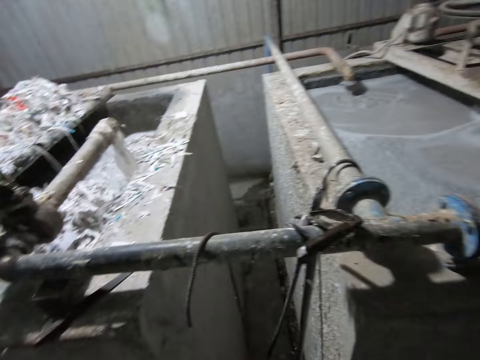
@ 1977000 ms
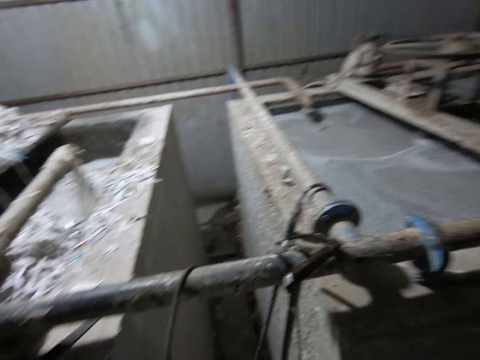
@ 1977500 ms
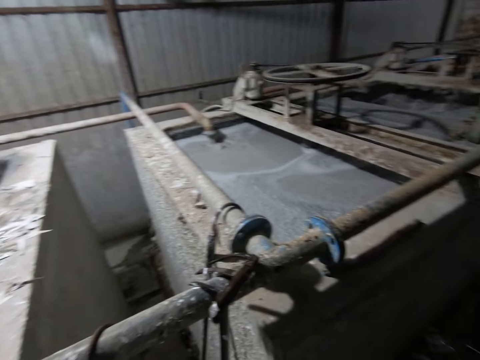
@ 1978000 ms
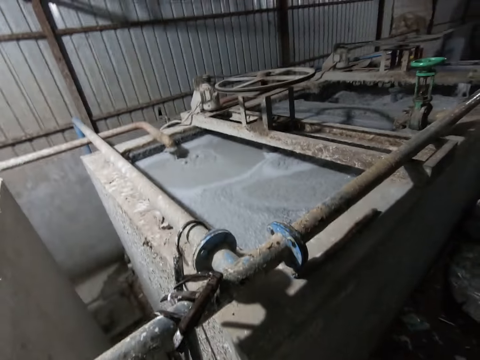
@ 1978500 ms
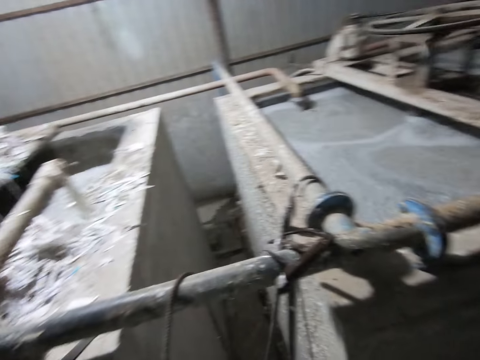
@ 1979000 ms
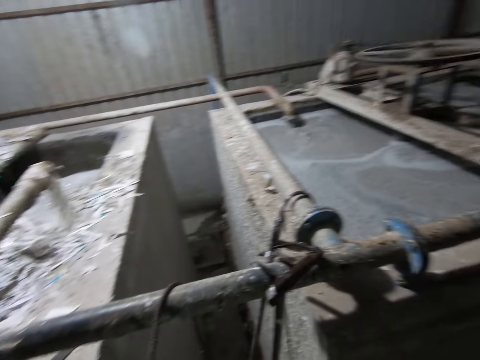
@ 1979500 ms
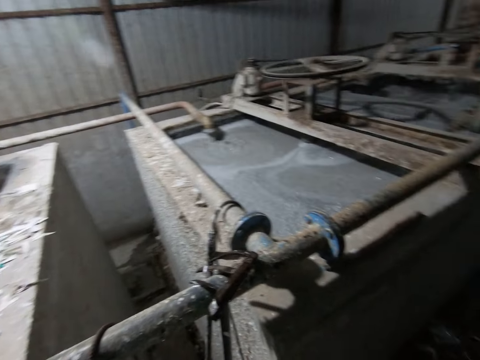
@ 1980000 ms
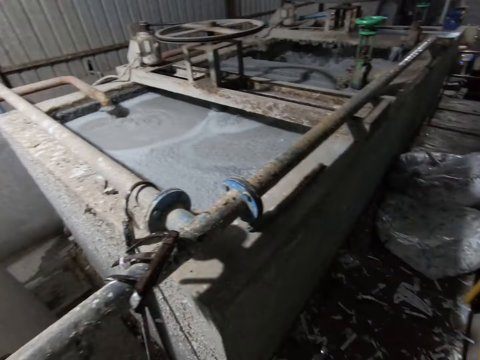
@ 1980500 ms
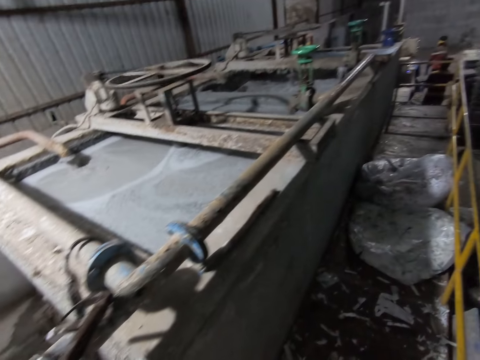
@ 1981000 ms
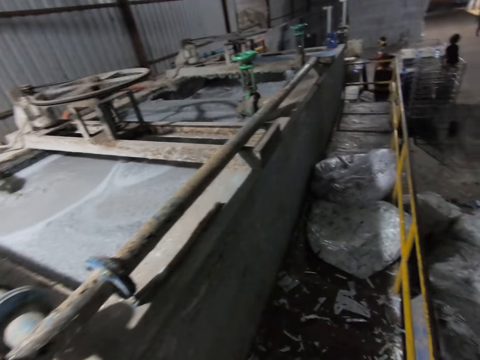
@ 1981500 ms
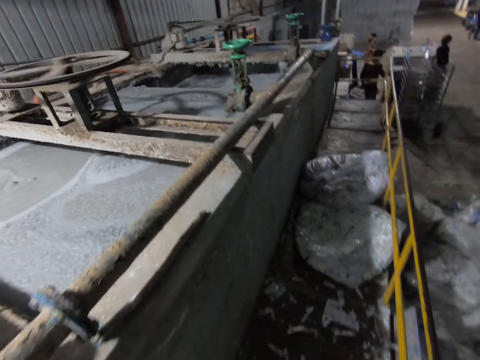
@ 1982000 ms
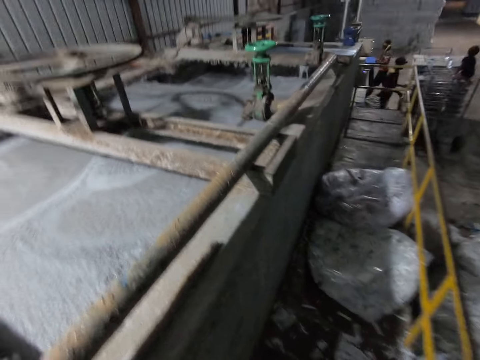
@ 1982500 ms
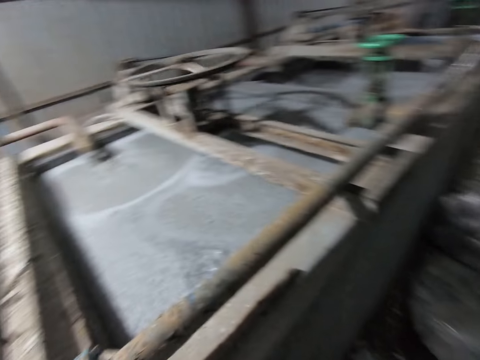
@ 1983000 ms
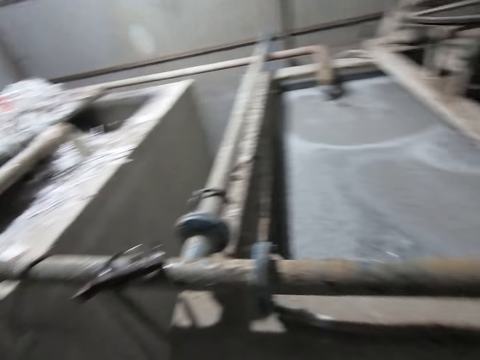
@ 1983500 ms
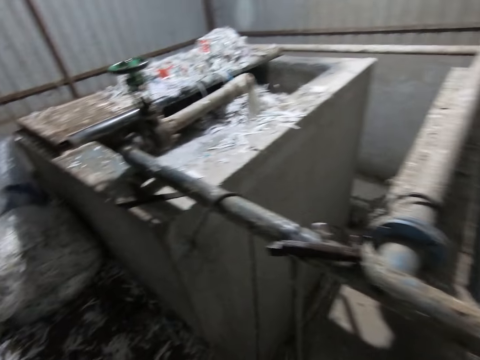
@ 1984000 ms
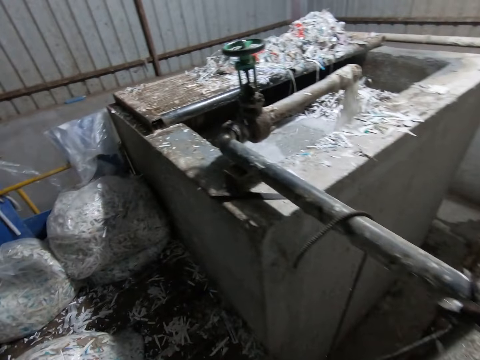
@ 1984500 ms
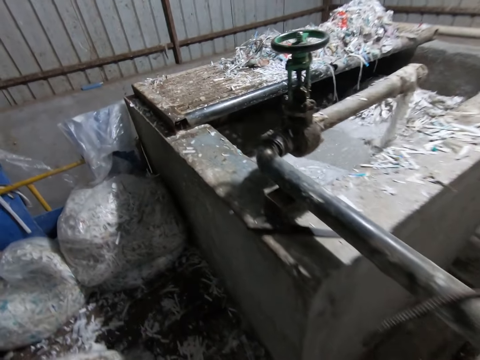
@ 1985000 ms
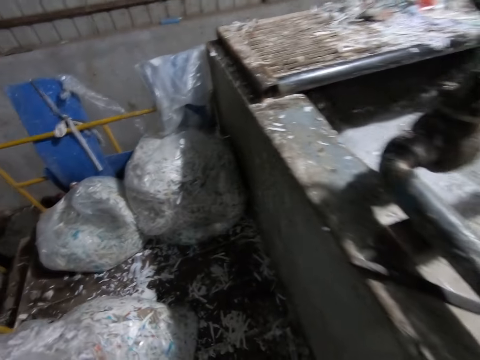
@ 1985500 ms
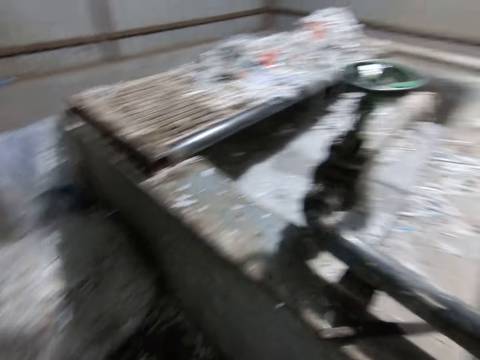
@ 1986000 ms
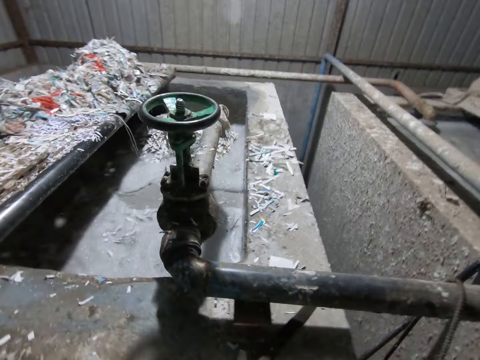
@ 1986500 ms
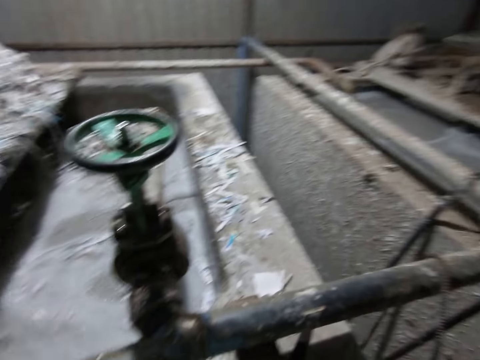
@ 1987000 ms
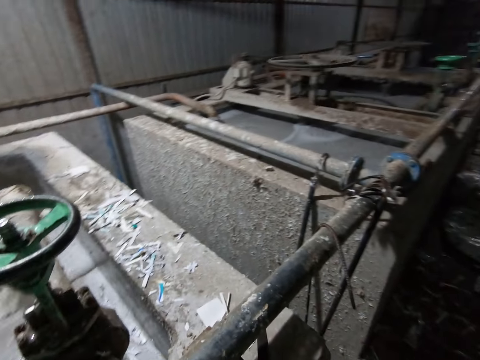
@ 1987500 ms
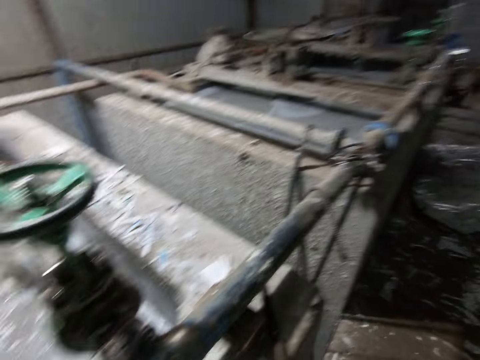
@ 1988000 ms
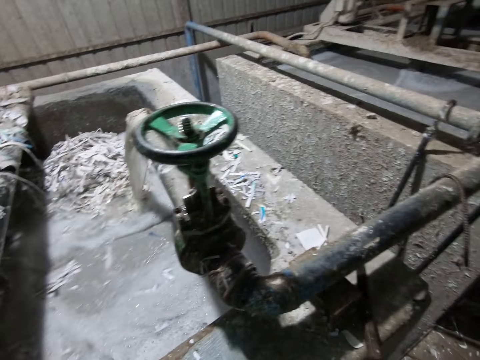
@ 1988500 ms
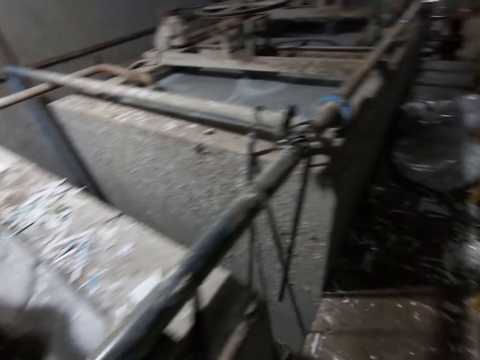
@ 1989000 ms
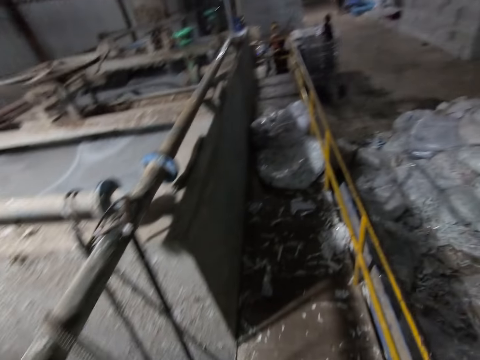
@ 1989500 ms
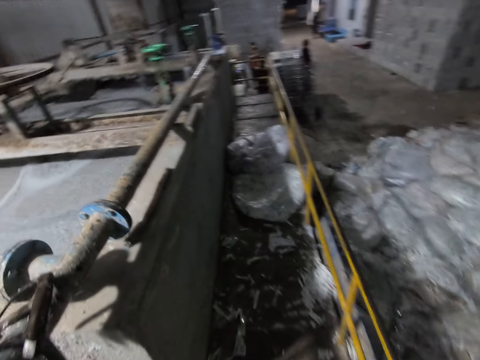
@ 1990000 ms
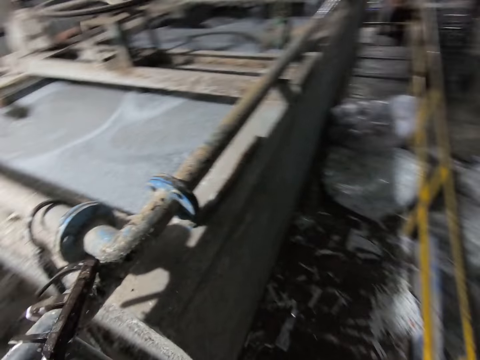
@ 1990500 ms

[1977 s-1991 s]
The camera wearer walks in the factory. A man places a tray of egg cartons in the shelf with his hands. Another man inserts a tray into the egg carton making machine with his hands. The camera wearer walks towards the pulp pool.

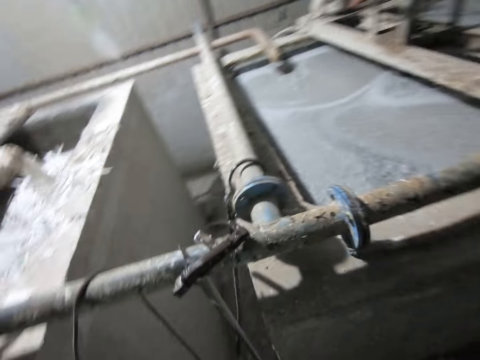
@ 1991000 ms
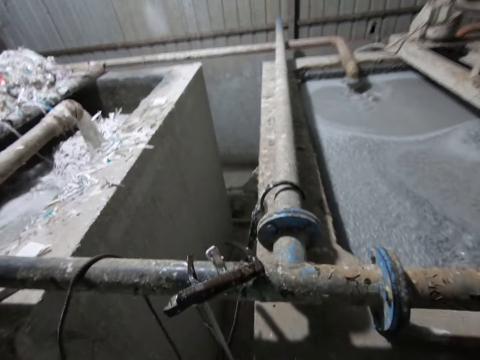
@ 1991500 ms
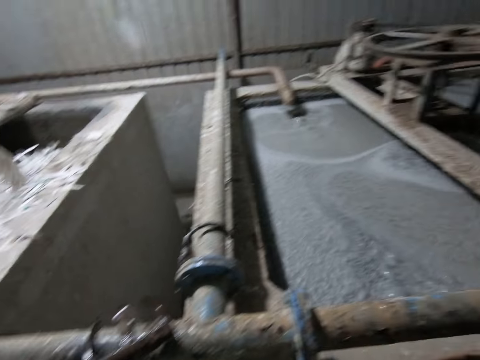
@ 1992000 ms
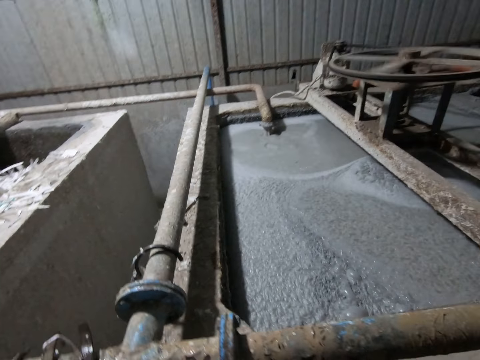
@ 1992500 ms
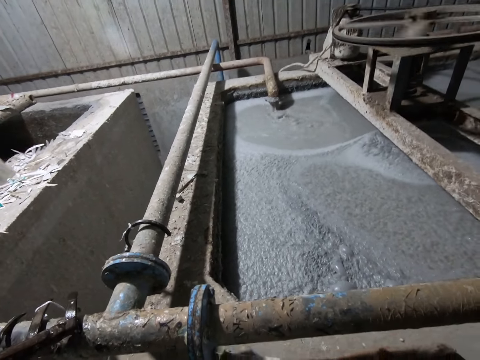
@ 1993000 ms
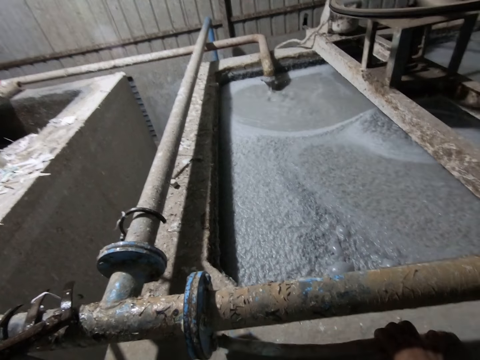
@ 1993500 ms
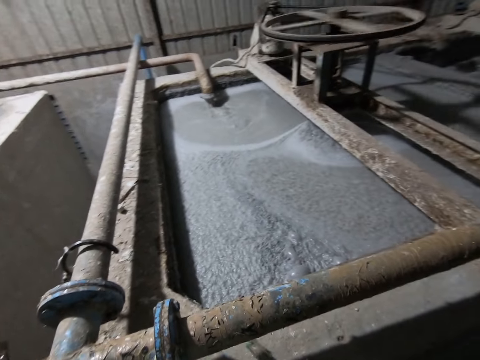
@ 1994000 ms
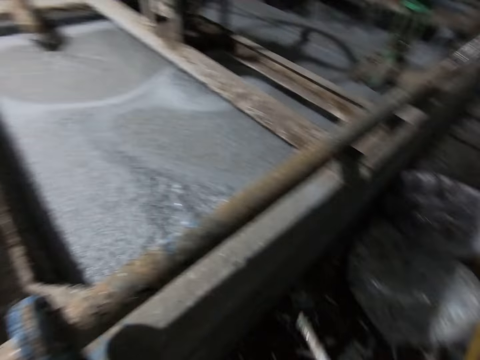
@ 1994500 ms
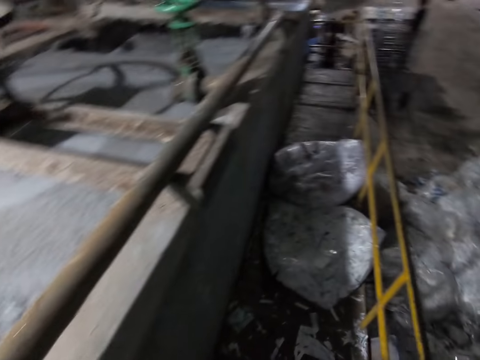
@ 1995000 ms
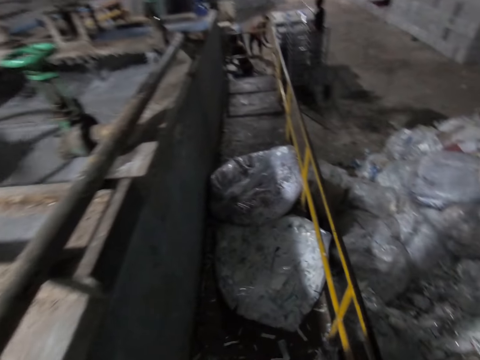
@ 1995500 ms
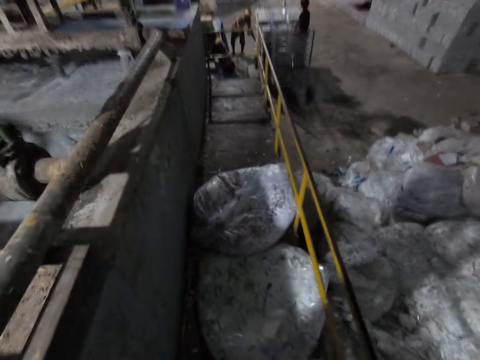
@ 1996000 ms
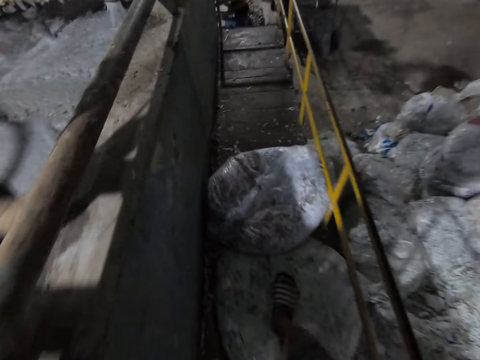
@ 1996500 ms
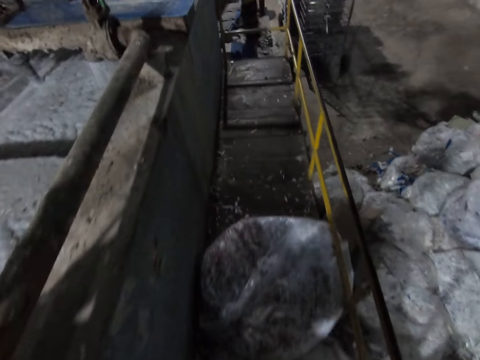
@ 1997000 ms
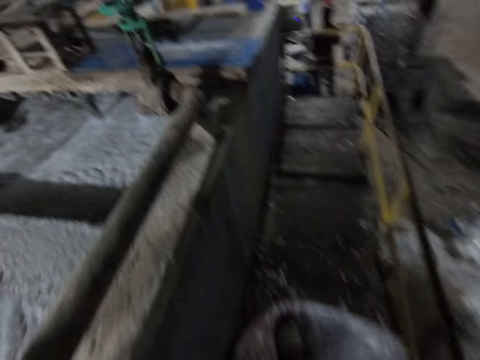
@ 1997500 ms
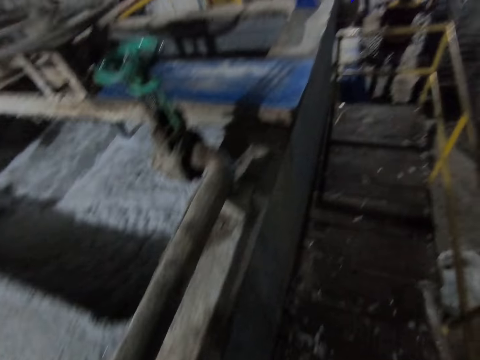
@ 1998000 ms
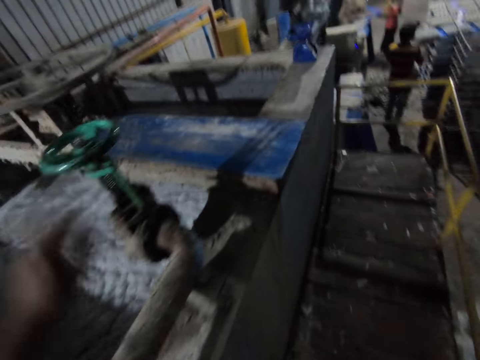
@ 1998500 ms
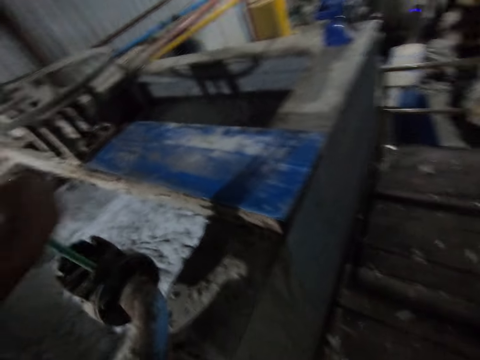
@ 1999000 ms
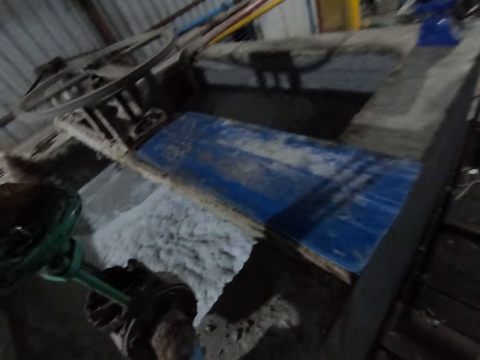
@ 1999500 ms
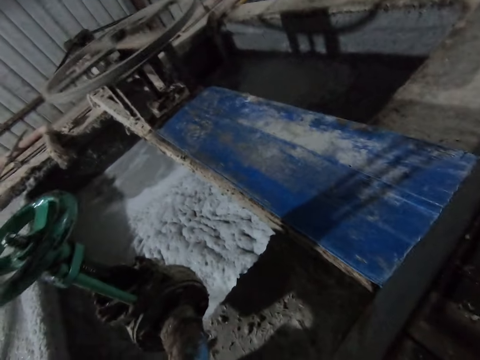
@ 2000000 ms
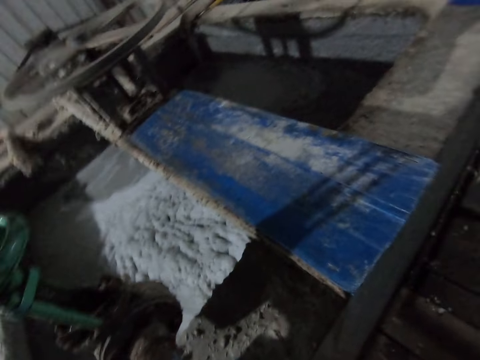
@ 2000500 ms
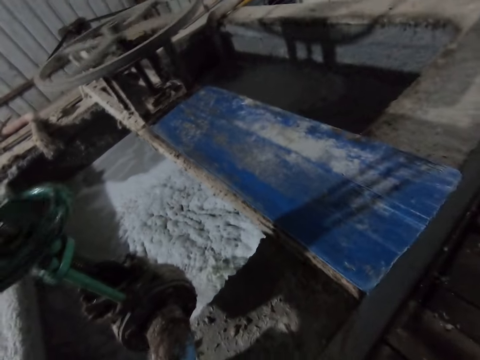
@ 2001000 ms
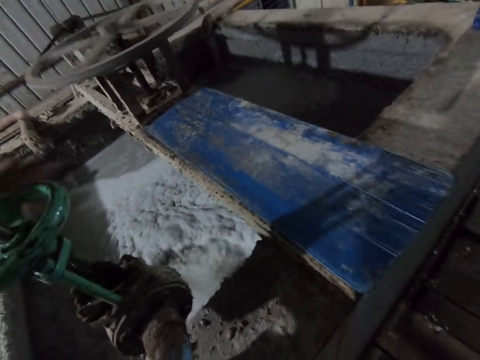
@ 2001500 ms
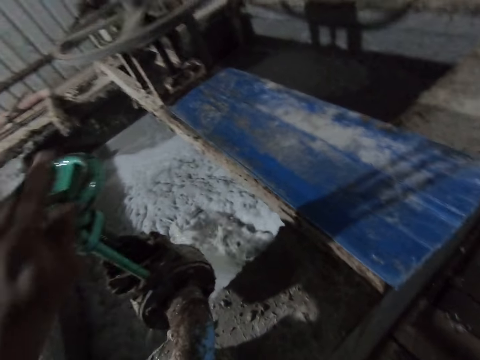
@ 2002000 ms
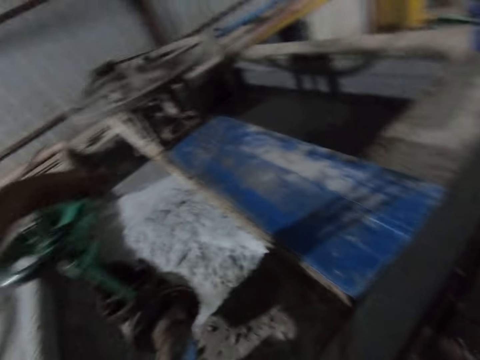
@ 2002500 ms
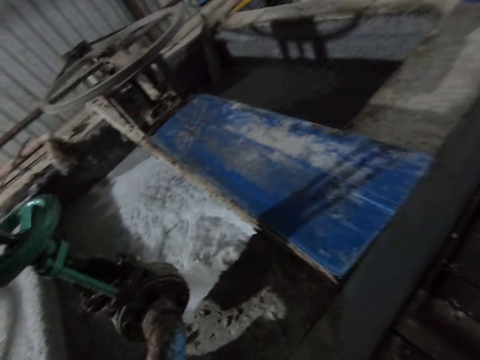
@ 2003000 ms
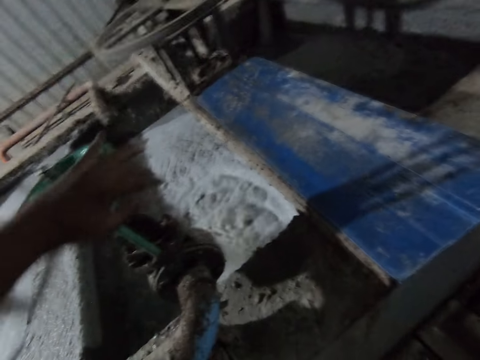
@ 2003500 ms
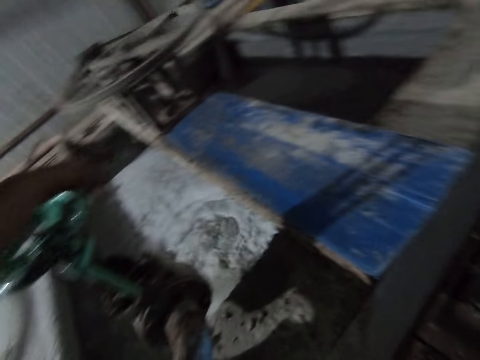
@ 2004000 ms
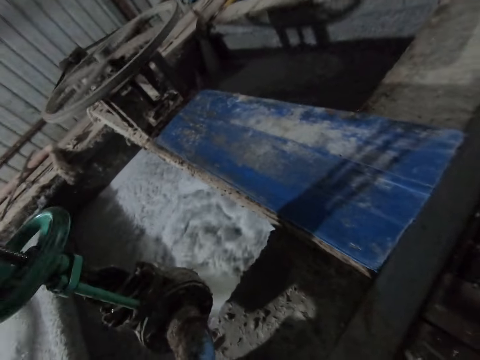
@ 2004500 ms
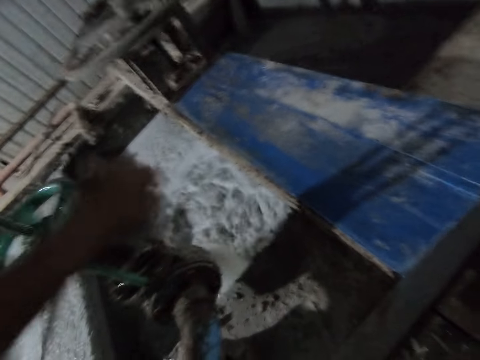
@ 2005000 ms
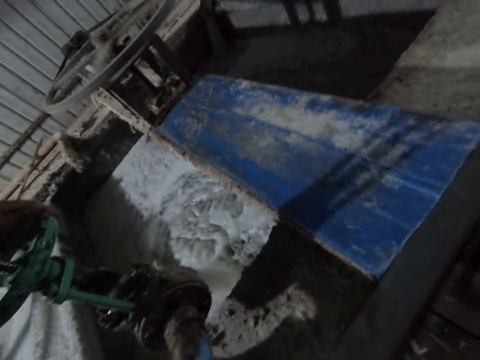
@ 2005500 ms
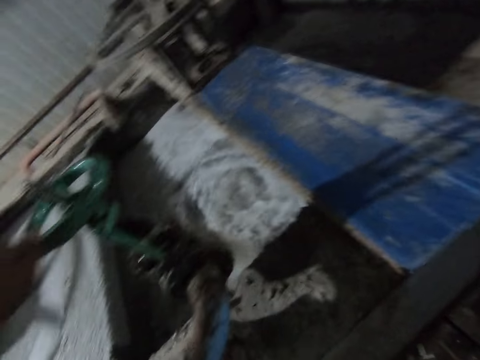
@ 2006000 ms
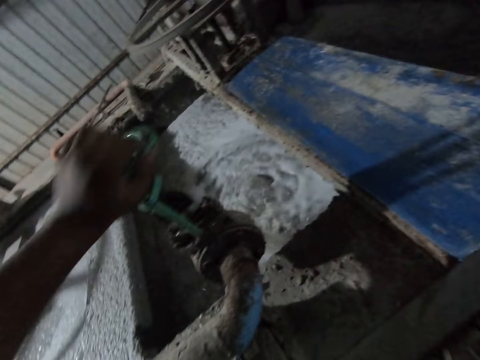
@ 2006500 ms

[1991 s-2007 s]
The camera wearer picks a stick on a pulp pool with his right hand. A man places a tray of egg cartons in the shelf with his hands. The camera wearer walks towards a pipe. Another man removes a tray of egg cartons from the egg carton making machine with his hands. The other man places the tray of egg cartons in the shelf with his hands. The camera wearer turns the pipe wheel with his left hand. He opens the big faucet.
